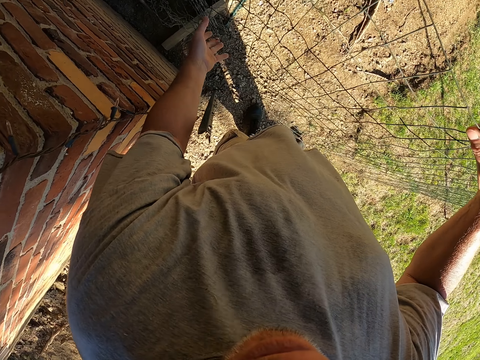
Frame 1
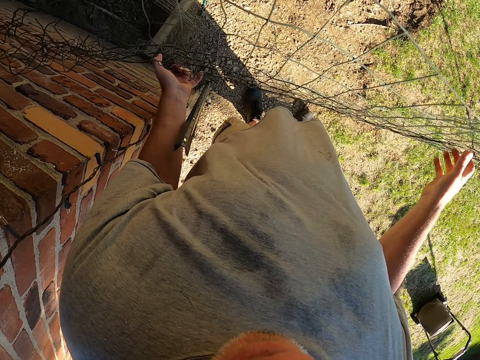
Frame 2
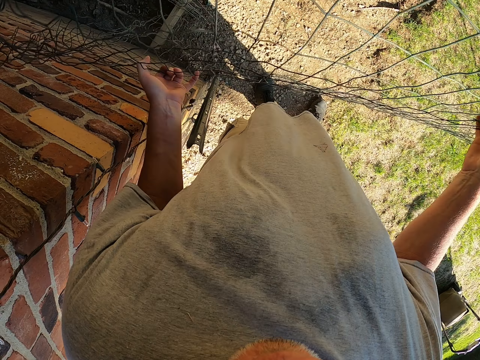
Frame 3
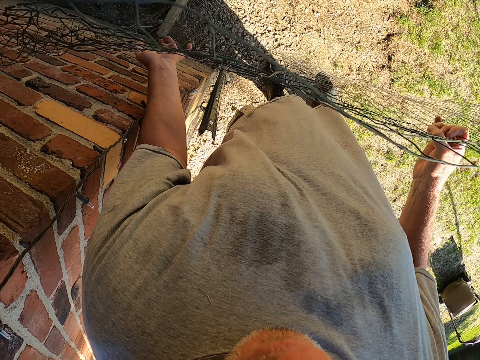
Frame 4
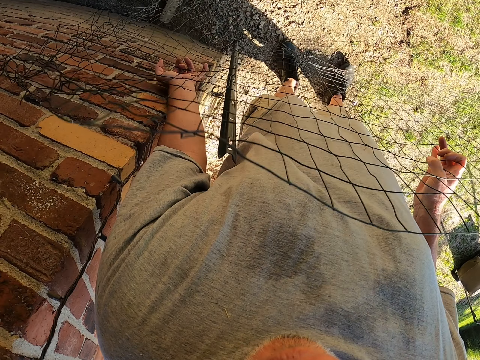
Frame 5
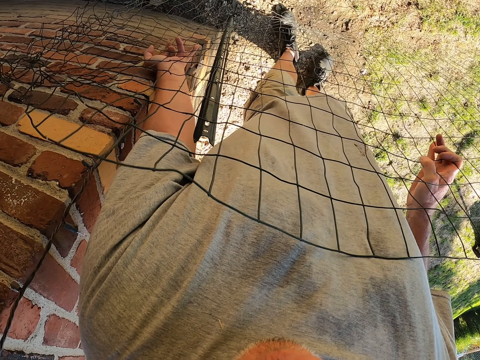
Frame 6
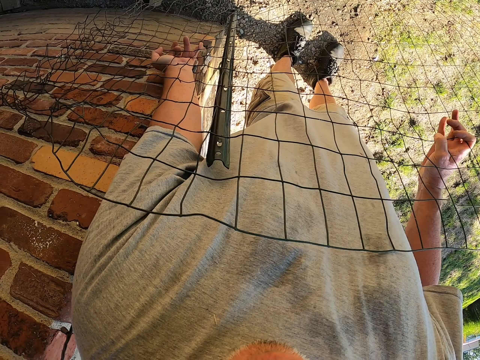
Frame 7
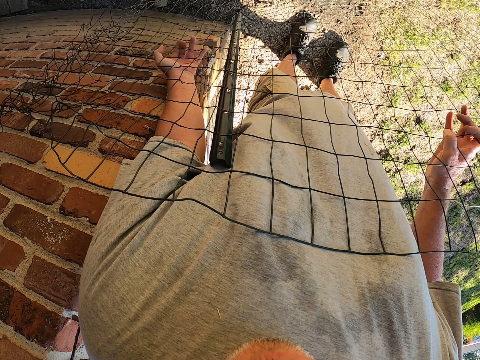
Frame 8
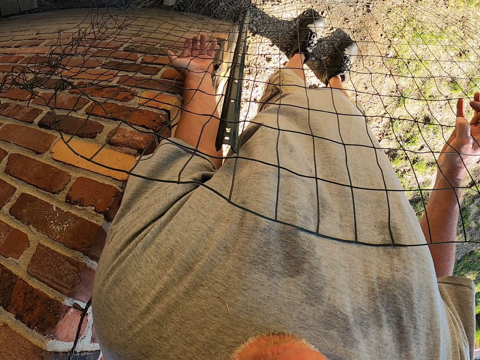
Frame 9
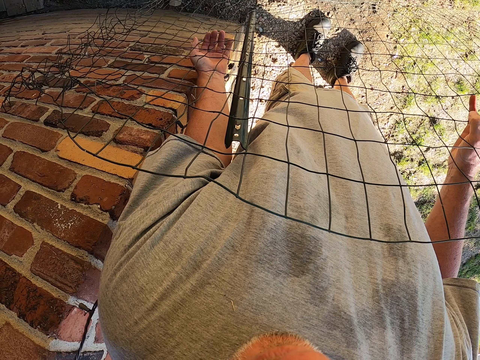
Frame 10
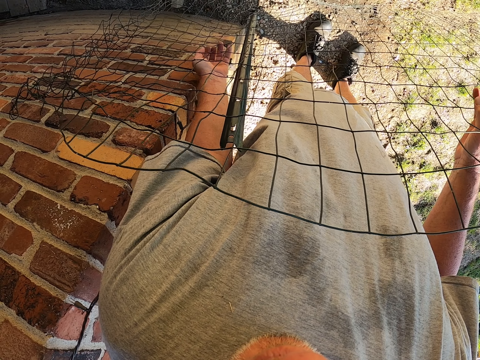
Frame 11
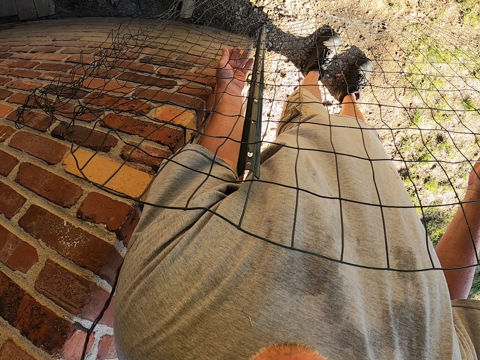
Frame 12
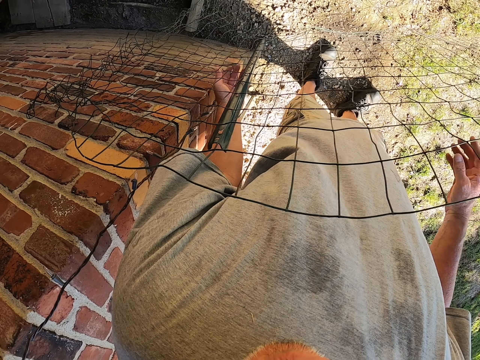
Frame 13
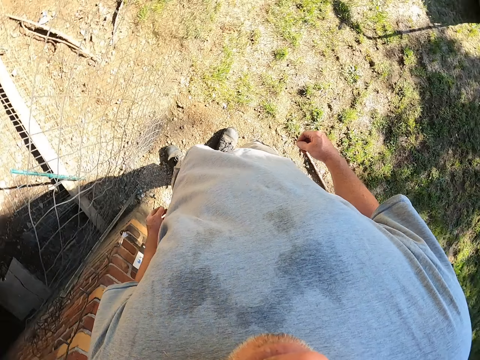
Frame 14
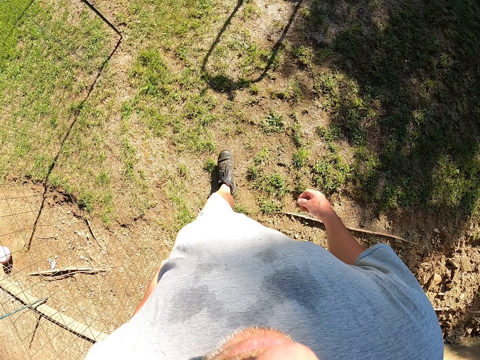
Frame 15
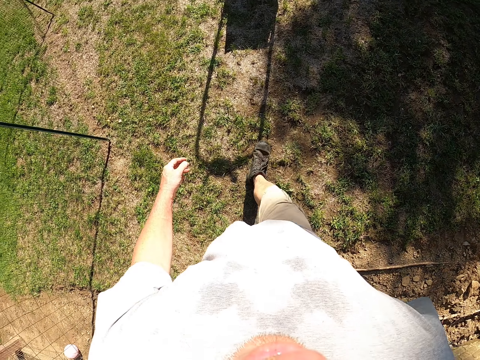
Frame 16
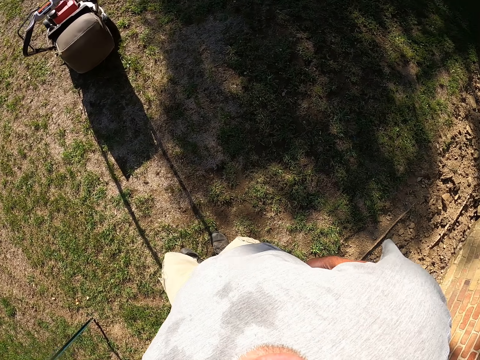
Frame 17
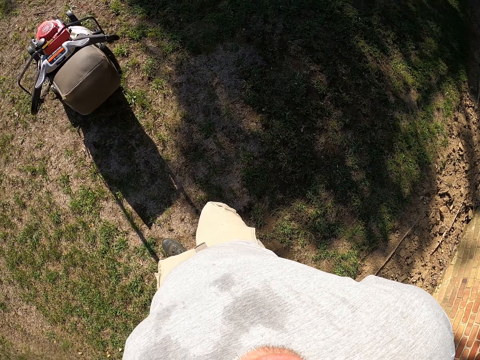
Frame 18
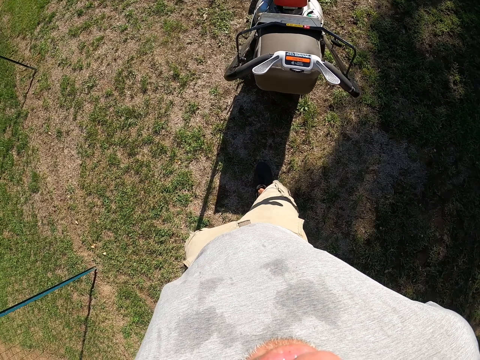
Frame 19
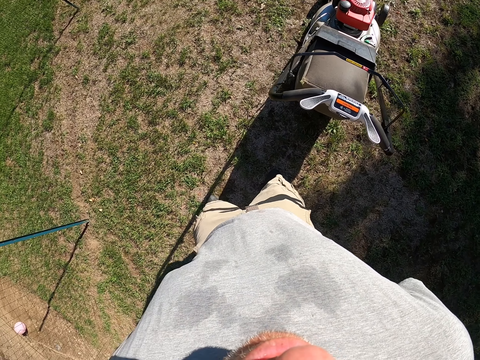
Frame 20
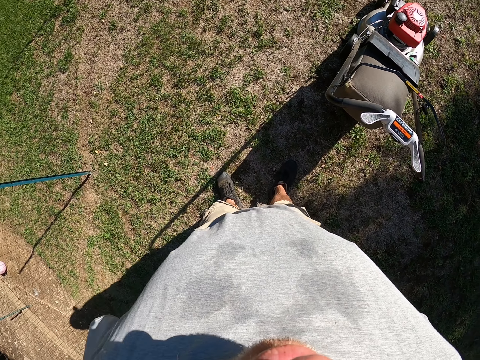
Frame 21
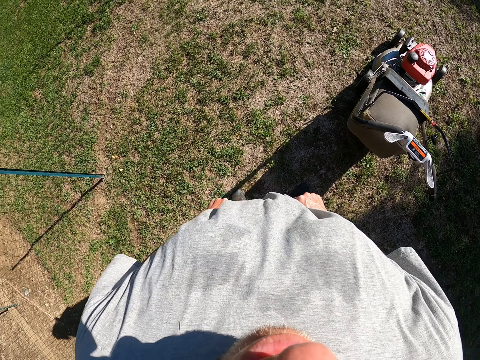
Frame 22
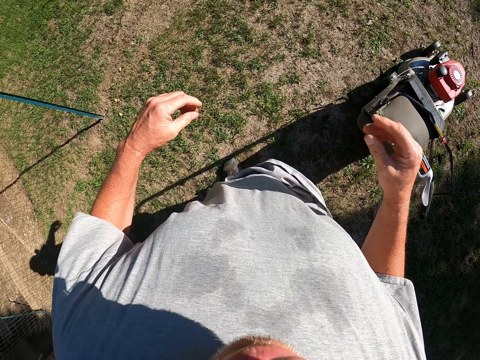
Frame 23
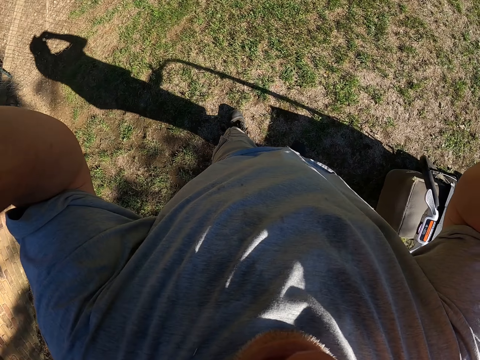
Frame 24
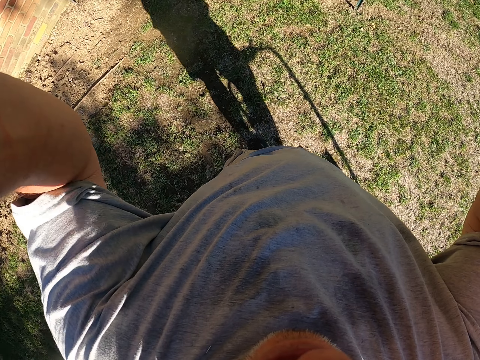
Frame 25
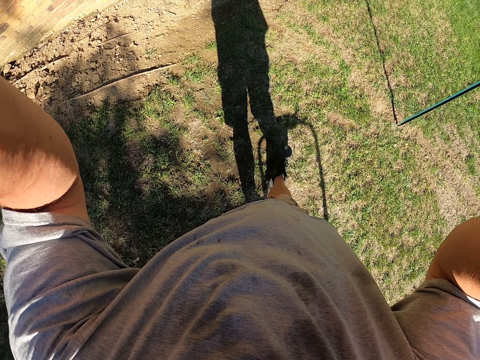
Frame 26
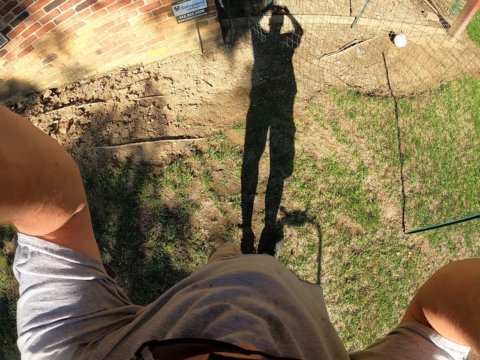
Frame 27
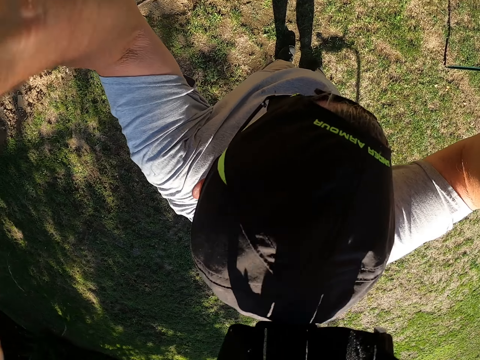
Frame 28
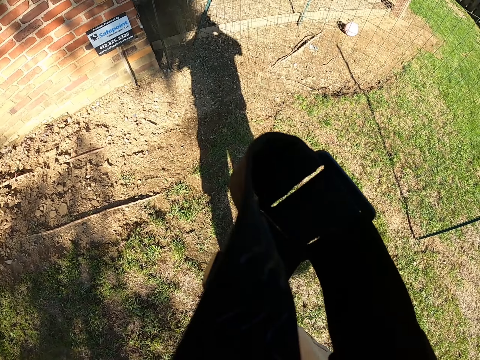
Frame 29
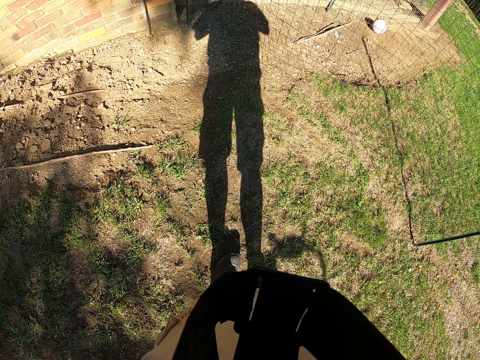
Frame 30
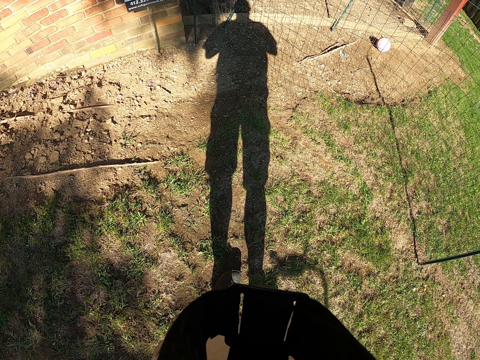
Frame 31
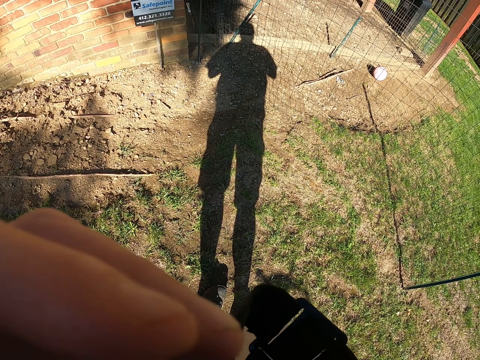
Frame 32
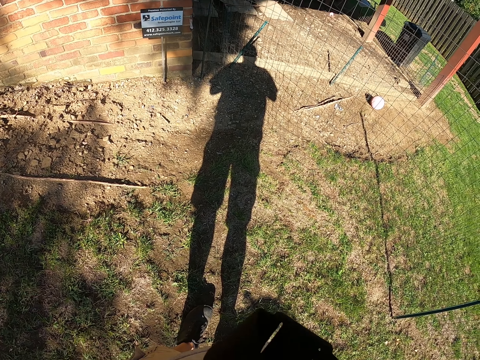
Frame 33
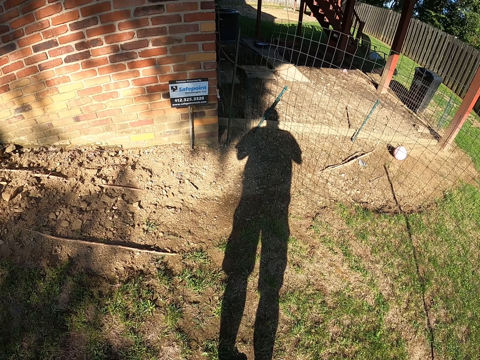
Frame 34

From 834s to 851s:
The camera wearer attaches the wire mesh in a post. They walk at the compound. They work outside. They adjust the shorts. They fix the camera.
